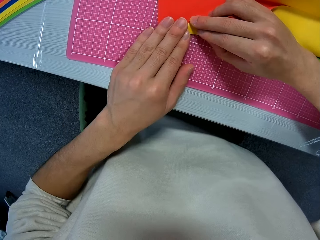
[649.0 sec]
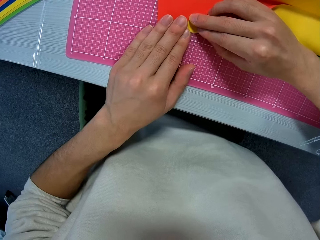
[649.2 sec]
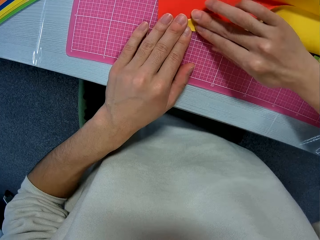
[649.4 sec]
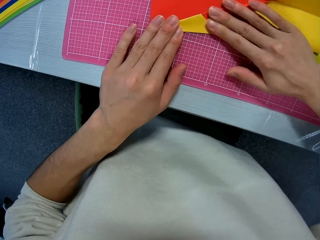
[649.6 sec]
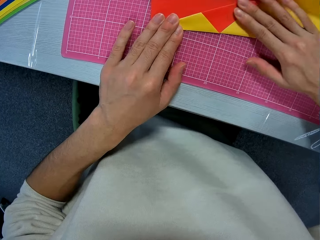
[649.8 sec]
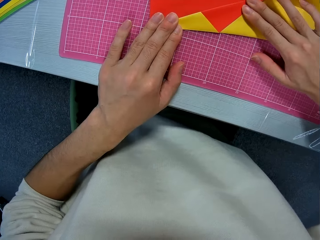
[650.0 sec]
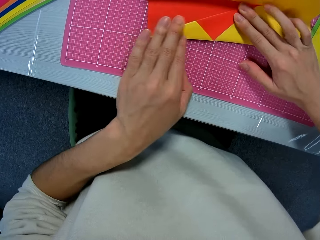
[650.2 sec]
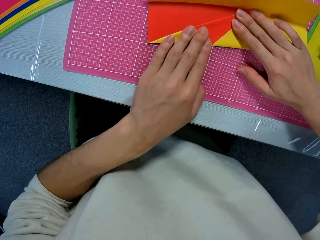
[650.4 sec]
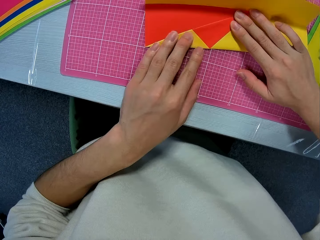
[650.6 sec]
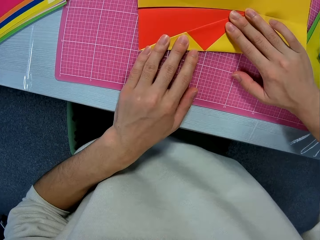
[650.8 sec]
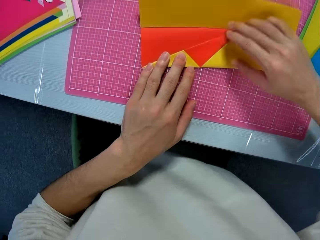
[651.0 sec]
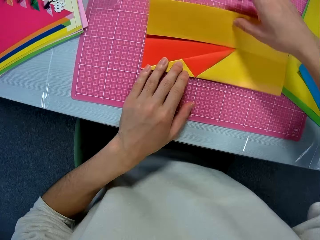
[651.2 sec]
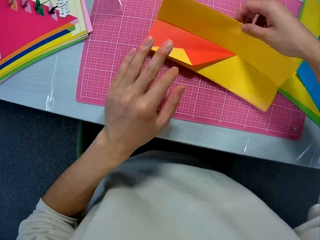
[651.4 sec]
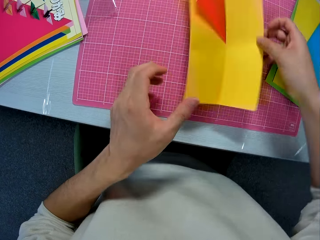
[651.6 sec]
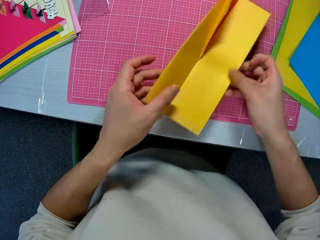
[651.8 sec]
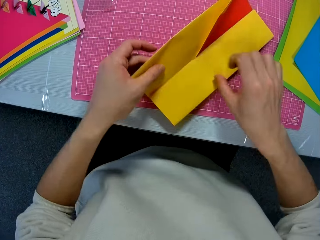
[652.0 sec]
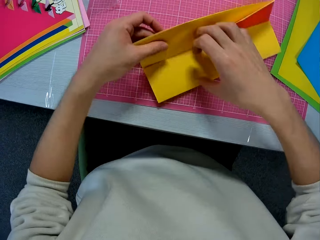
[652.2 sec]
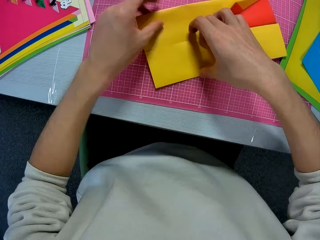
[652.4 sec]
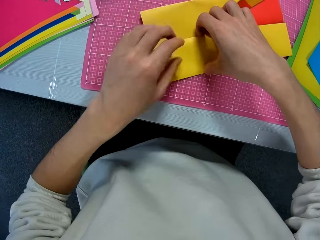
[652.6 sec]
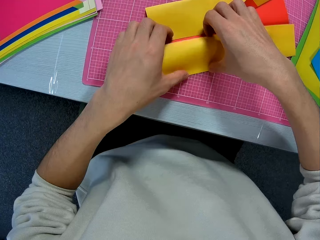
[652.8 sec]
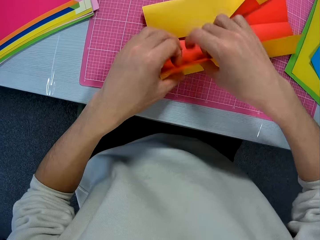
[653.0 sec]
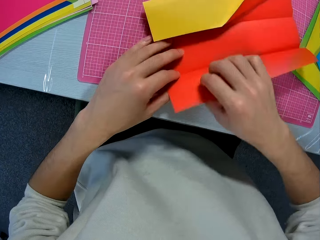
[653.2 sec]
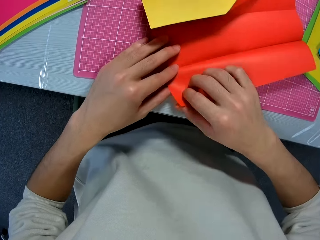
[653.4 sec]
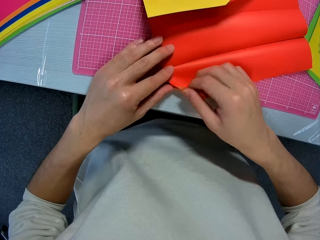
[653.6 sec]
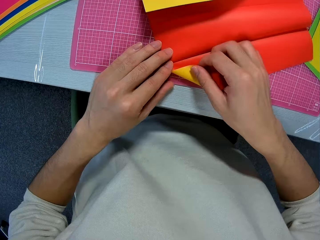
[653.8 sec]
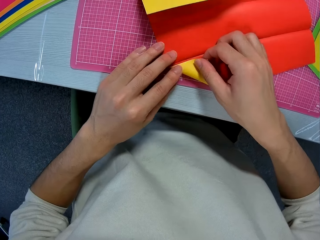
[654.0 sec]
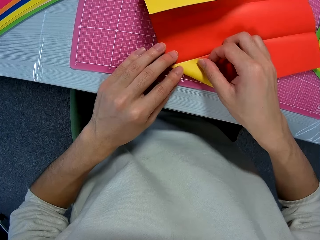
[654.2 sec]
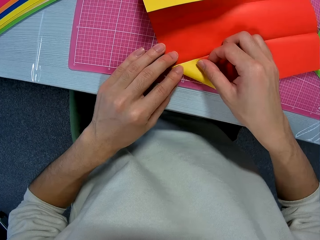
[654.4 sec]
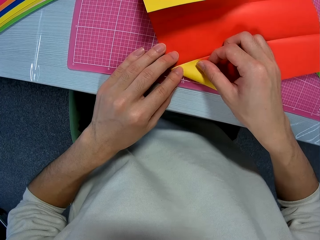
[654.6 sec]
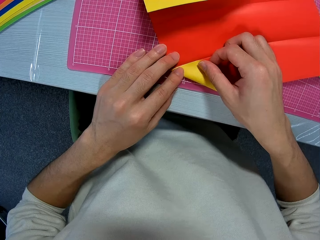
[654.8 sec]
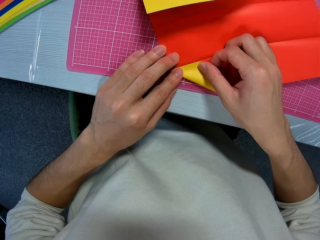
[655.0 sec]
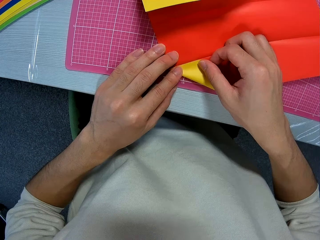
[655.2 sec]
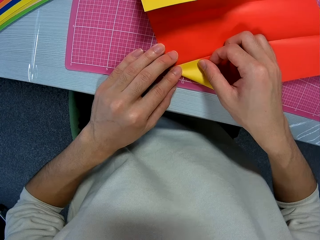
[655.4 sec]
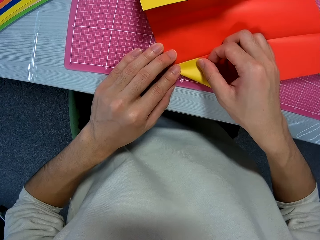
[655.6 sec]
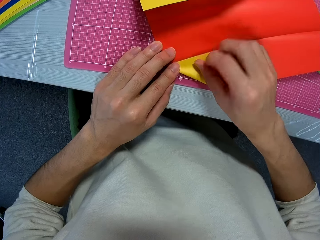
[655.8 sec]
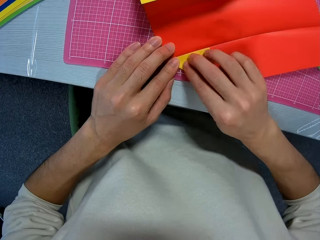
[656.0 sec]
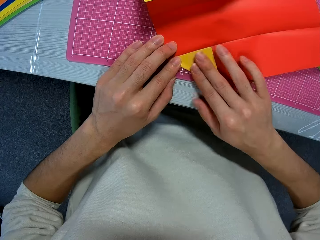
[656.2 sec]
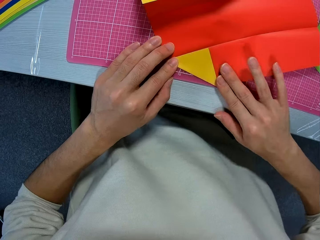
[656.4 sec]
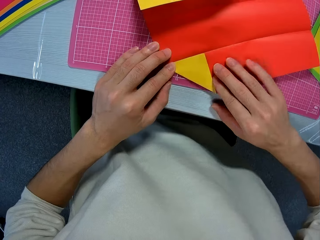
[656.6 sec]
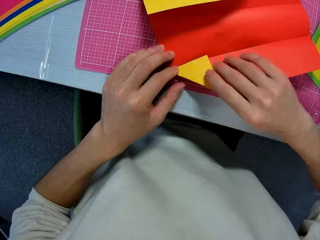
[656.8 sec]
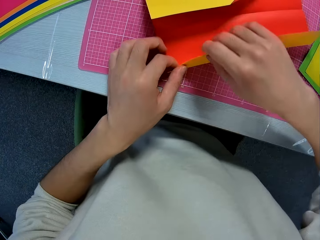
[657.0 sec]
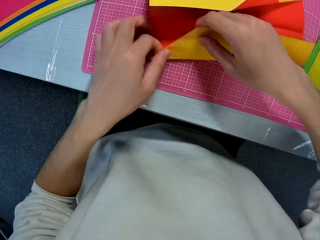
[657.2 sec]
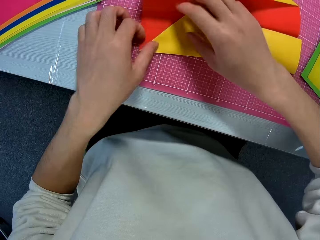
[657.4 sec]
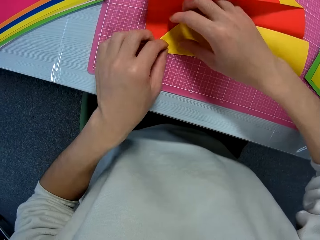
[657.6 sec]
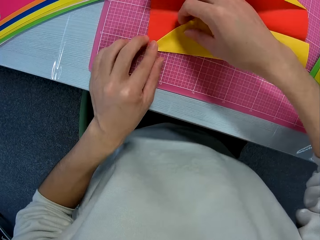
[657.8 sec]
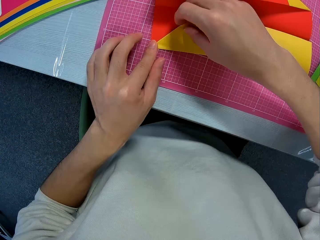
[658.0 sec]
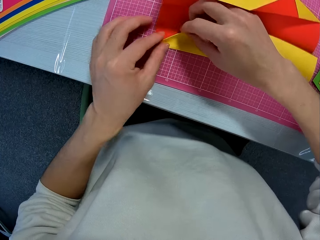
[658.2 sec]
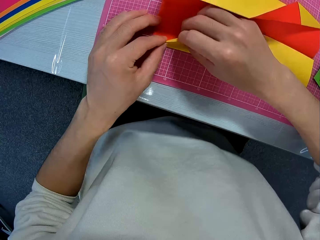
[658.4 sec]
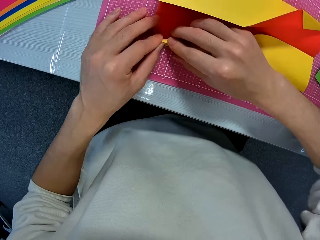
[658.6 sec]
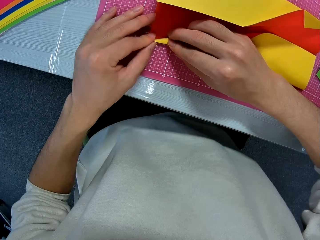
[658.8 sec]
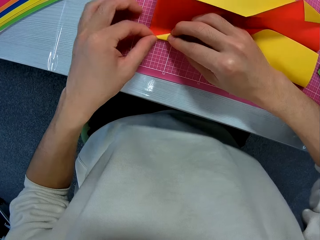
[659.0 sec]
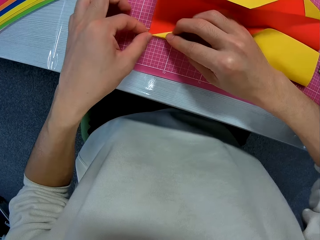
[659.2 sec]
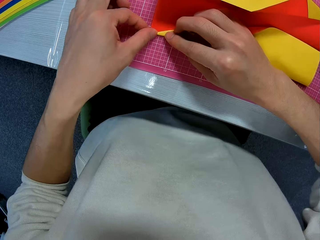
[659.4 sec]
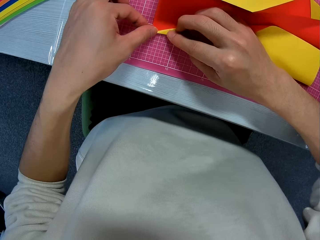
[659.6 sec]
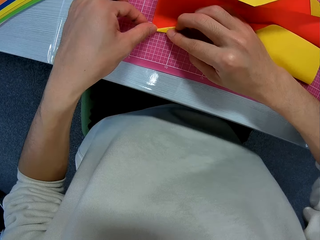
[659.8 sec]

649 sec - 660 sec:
The camera wearer aligns the paper craft. They turn the paper craft. They unfold the paper craft. They fold the paper craft.

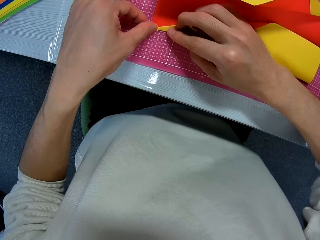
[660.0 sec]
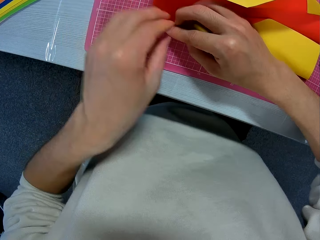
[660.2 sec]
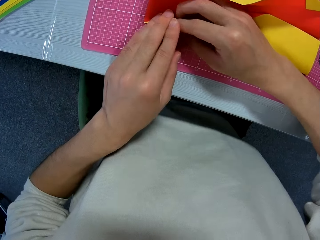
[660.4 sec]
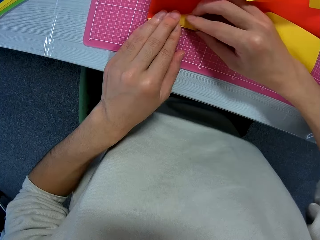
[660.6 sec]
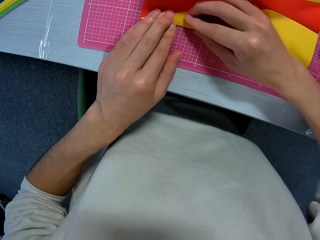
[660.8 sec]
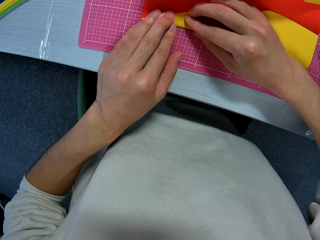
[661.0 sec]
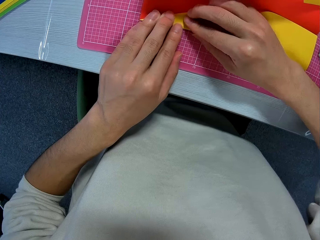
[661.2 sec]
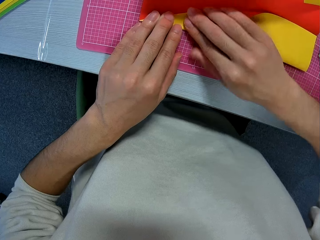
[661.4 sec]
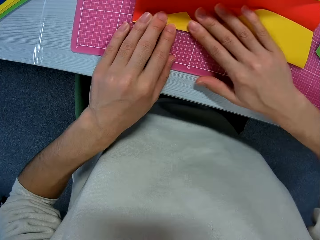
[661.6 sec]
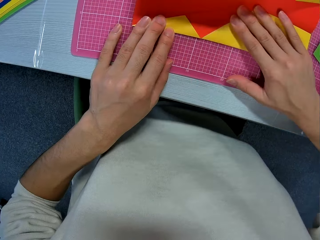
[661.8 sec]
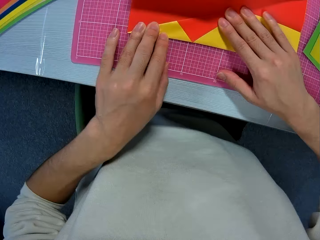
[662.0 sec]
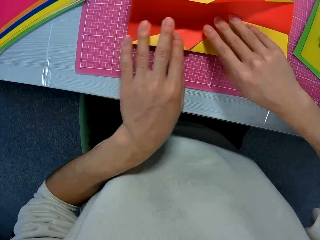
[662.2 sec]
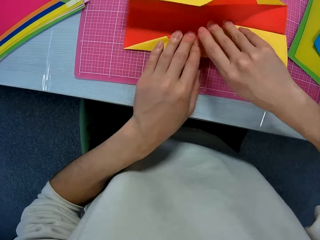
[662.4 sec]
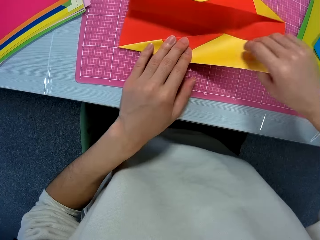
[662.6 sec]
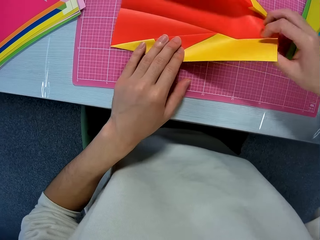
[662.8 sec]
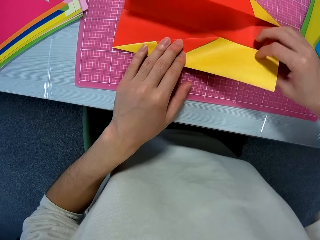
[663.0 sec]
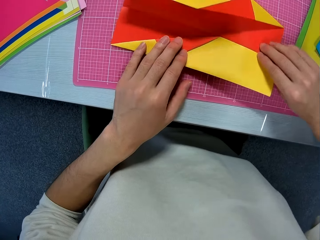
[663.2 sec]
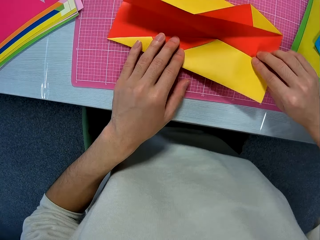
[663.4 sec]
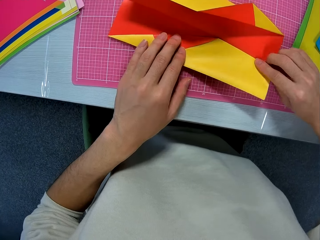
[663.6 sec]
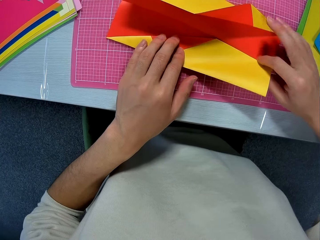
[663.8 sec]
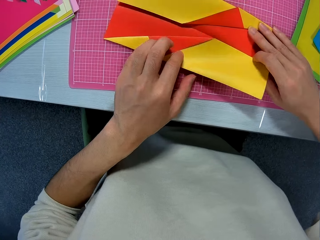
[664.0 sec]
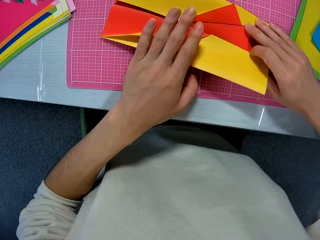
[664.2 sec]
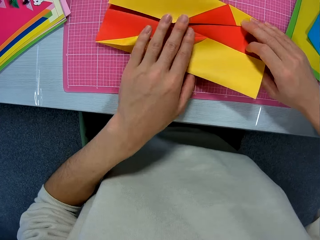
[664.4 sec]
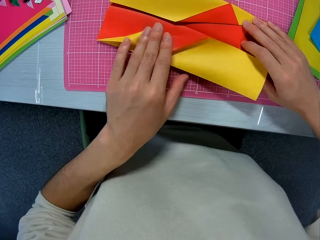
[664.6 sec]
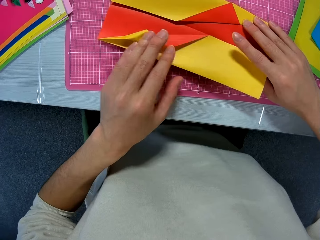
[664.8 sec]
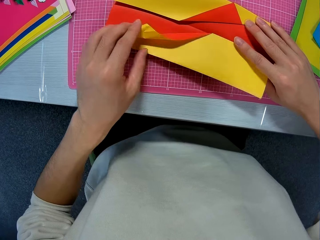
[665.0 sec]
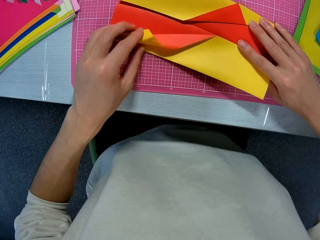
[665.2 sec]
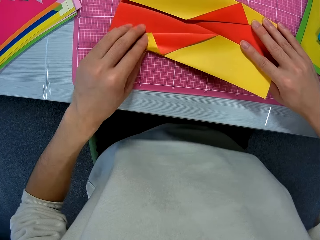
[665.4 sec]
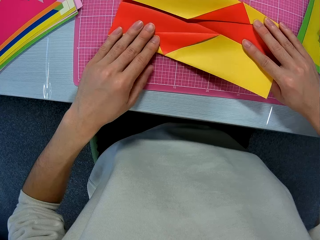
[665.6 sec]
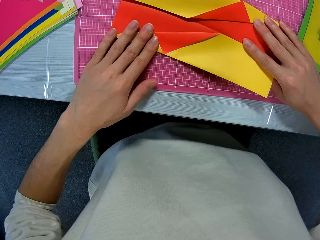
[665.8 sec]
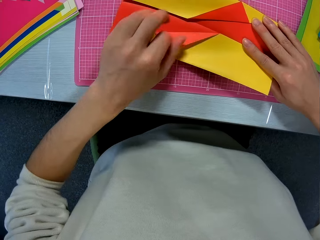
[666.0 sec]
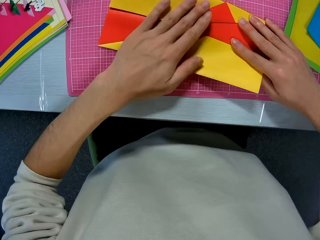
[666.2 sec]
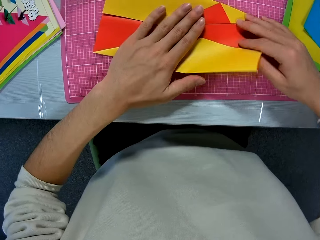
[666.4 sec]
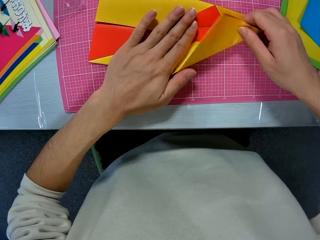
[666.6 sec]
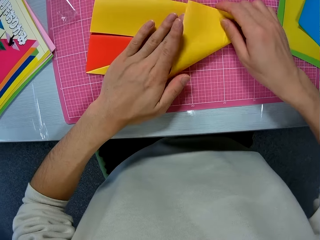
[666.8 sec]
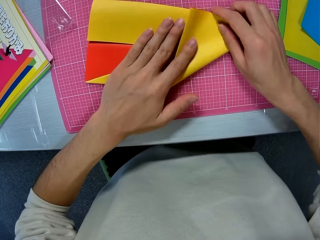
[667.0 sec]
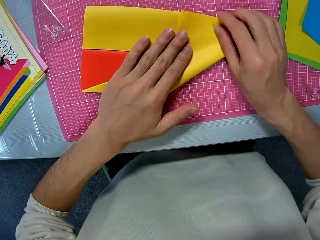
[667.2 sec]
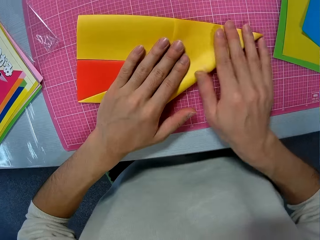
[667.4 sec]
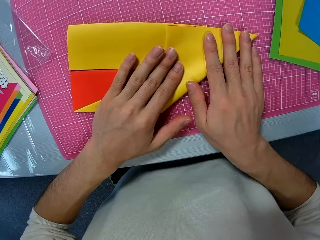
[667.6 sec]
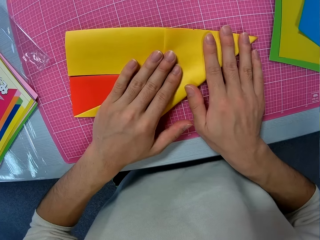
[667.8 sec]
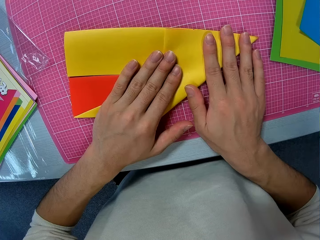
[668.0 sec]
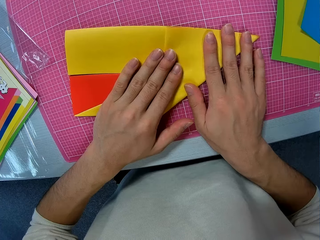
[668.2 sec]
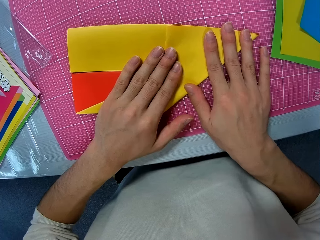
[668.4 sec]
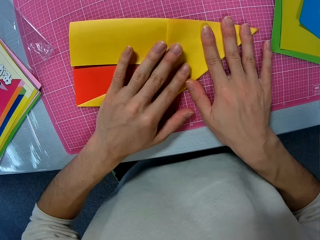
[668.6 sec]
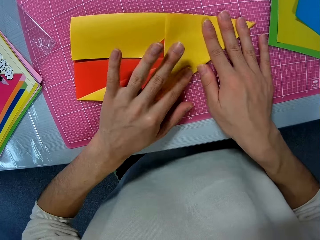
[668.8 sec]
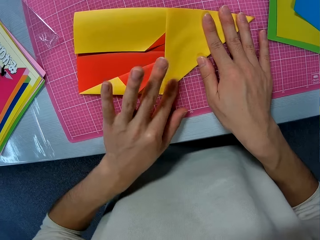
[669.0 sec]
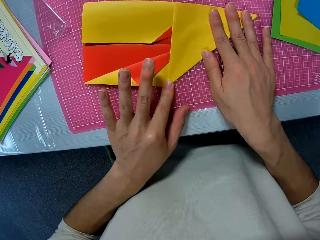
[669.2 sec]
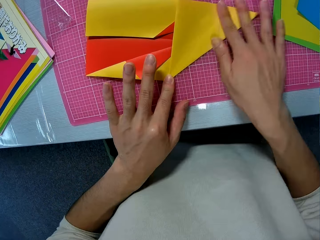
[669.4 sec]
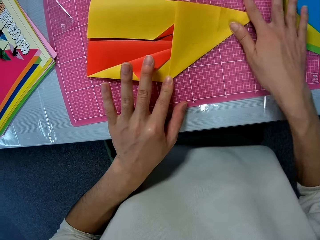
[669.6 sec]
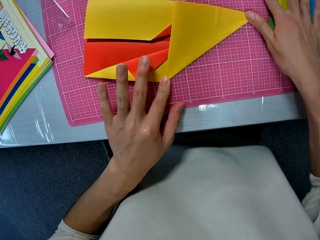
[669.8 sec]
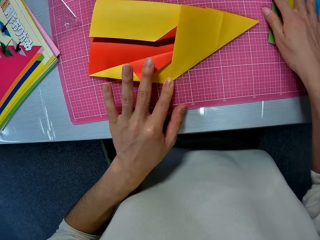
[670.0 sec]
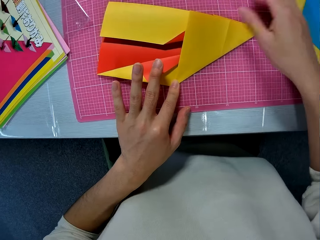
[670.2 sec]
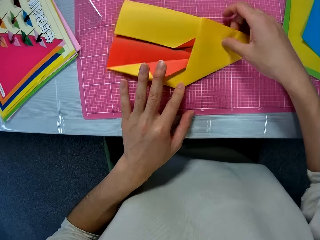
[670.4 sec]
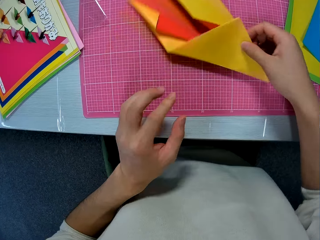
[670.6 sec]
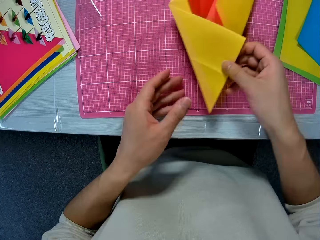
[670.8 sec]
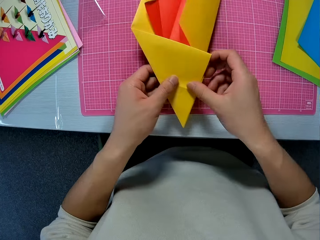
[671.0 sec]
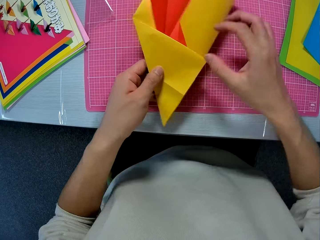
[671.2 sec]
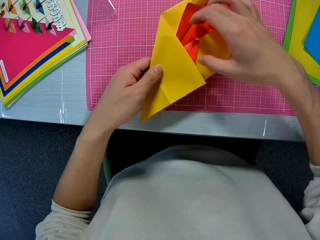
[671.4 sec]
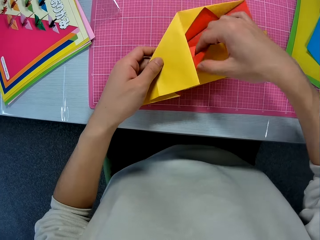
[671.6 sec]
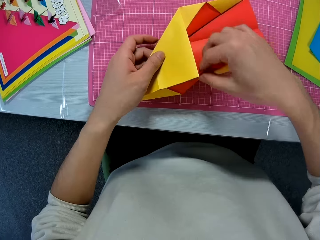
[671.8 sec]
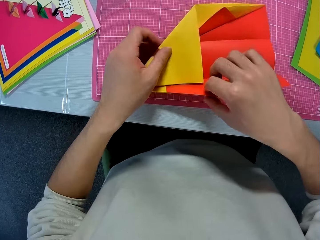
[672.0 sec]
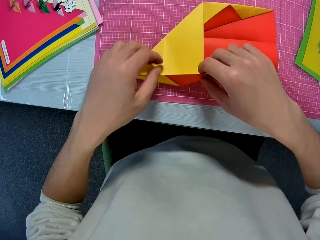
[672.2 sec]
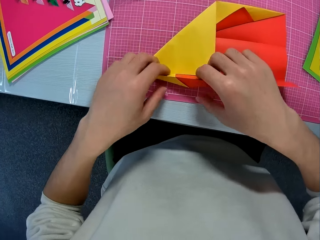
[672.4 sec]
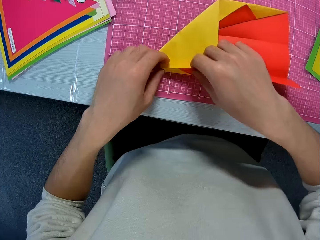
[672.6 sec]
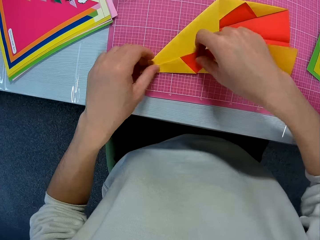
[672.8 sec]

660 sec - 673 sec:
The camera wearer aligns the paper craft. They fold the paper craft. They align the paper craft. They hold up the paper craft. They turn the paper craft.
